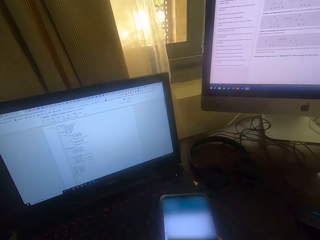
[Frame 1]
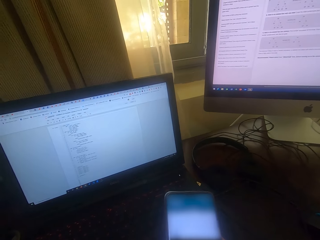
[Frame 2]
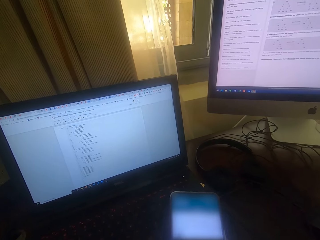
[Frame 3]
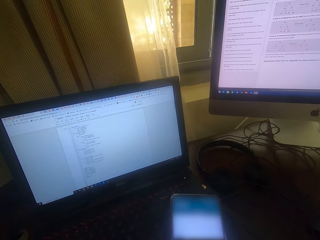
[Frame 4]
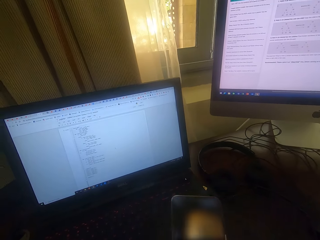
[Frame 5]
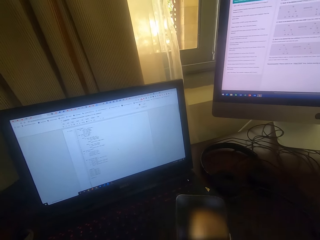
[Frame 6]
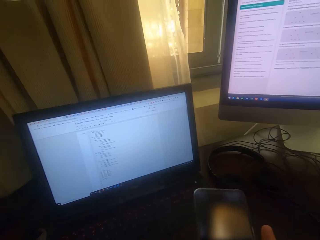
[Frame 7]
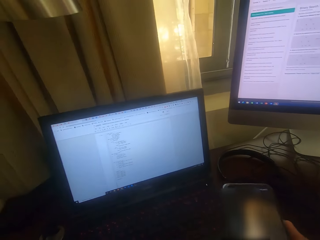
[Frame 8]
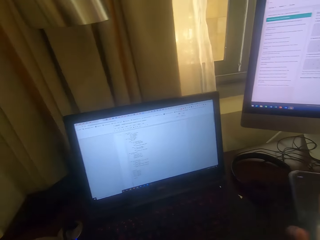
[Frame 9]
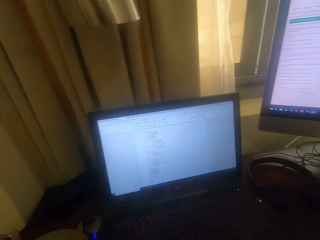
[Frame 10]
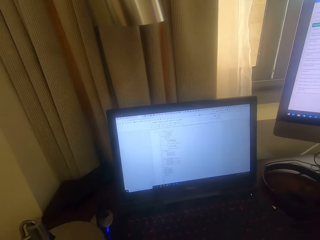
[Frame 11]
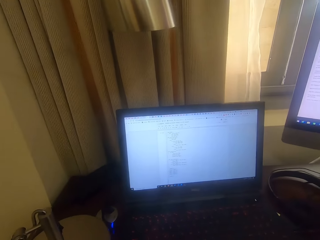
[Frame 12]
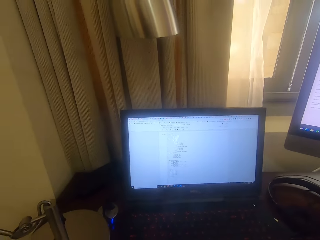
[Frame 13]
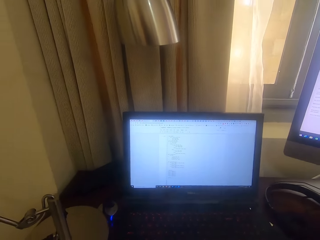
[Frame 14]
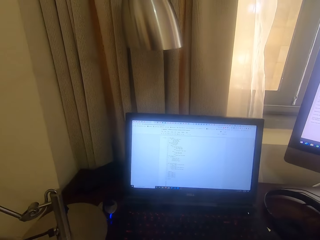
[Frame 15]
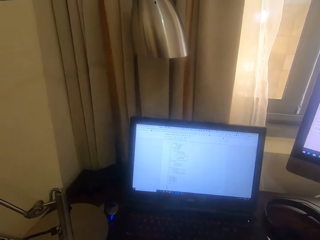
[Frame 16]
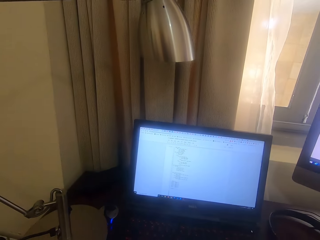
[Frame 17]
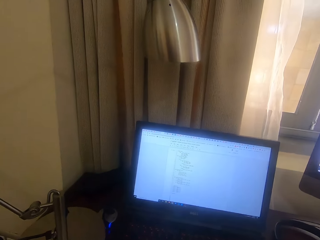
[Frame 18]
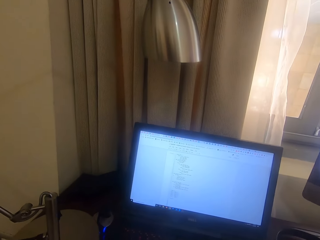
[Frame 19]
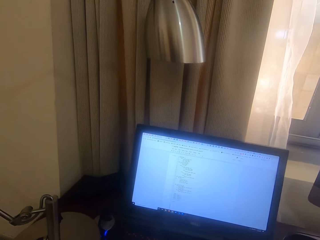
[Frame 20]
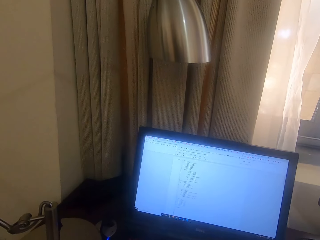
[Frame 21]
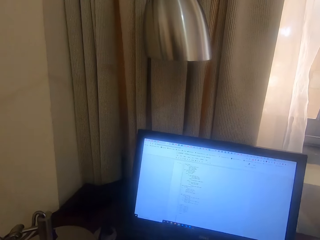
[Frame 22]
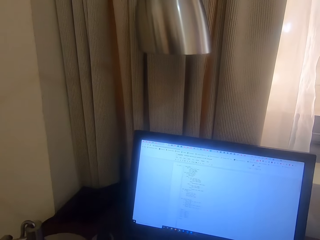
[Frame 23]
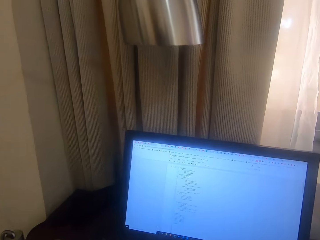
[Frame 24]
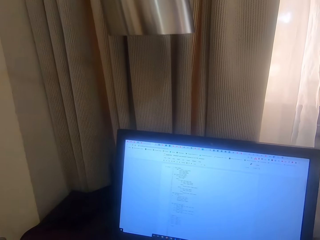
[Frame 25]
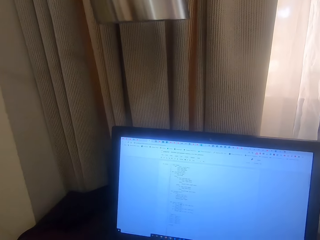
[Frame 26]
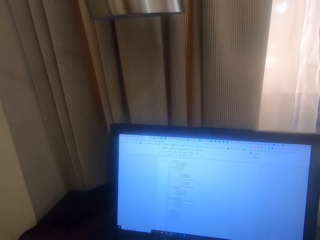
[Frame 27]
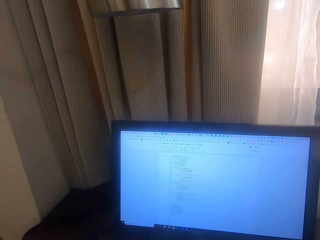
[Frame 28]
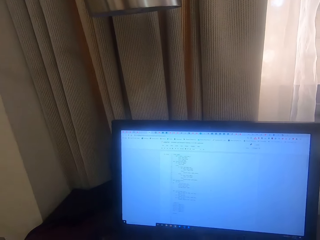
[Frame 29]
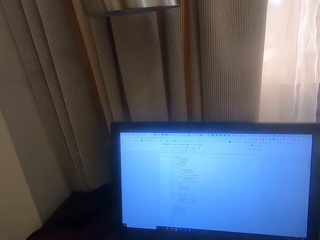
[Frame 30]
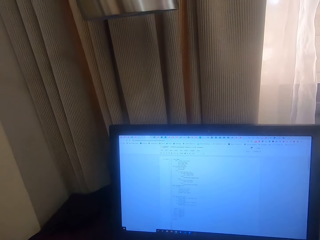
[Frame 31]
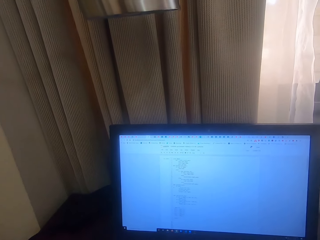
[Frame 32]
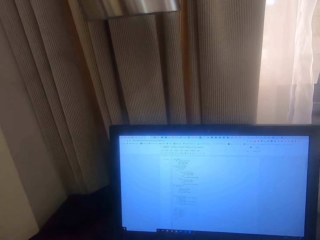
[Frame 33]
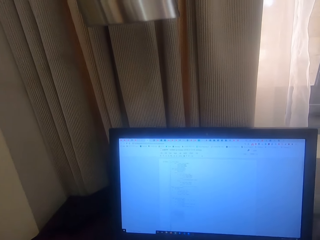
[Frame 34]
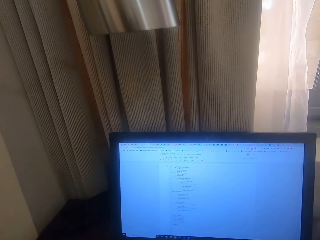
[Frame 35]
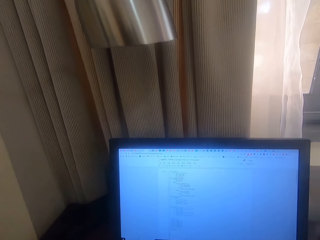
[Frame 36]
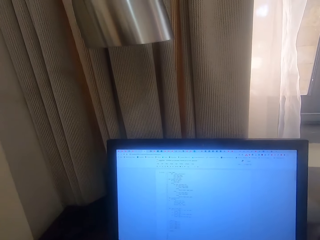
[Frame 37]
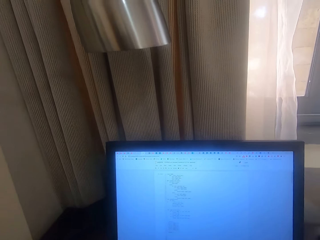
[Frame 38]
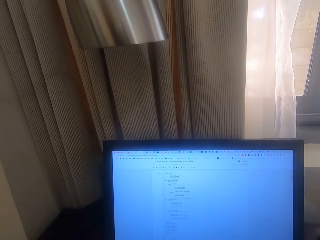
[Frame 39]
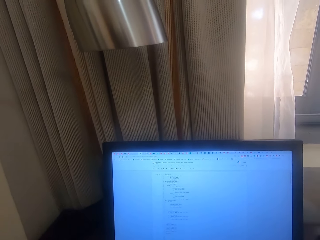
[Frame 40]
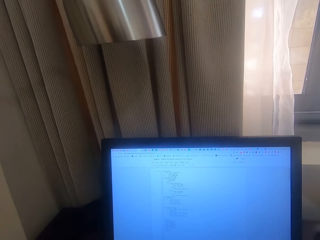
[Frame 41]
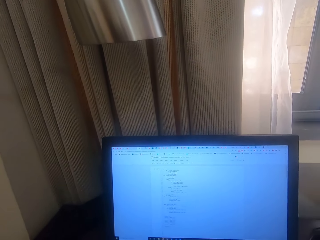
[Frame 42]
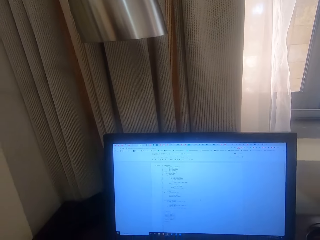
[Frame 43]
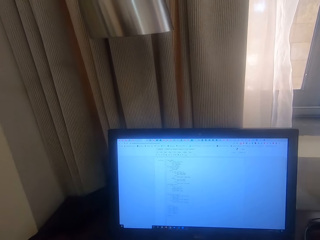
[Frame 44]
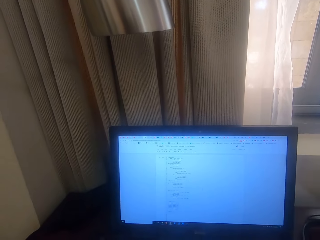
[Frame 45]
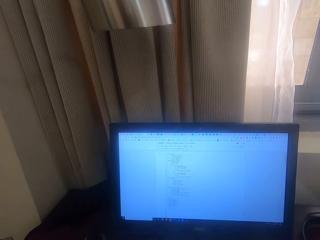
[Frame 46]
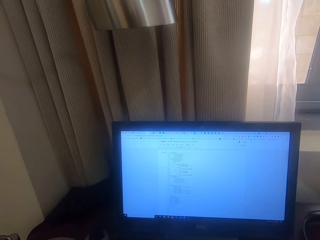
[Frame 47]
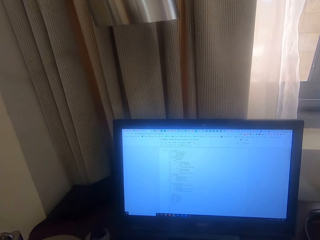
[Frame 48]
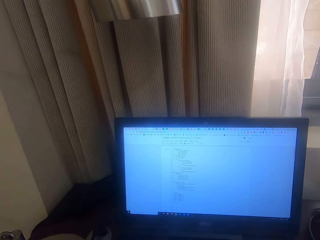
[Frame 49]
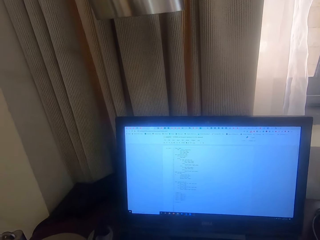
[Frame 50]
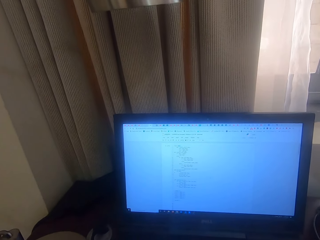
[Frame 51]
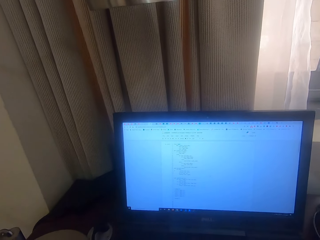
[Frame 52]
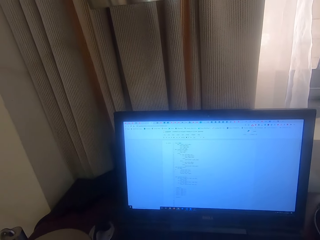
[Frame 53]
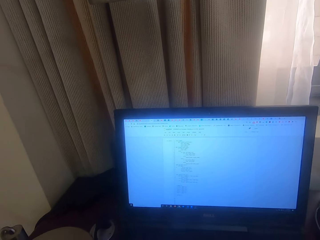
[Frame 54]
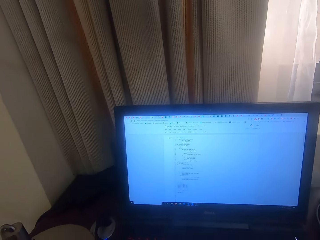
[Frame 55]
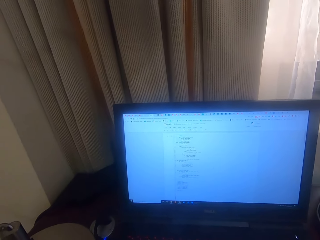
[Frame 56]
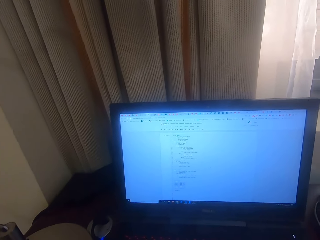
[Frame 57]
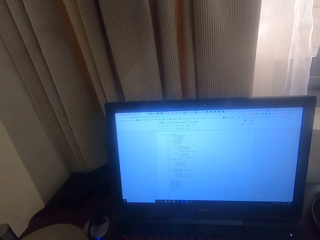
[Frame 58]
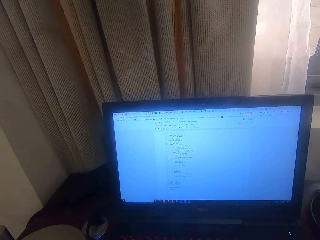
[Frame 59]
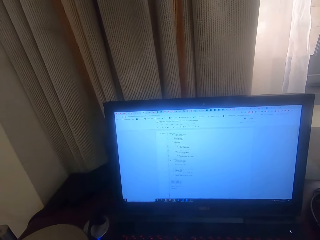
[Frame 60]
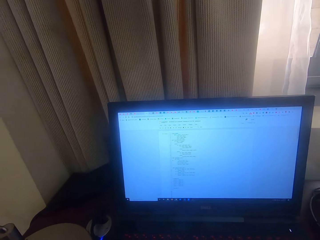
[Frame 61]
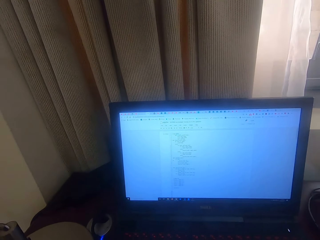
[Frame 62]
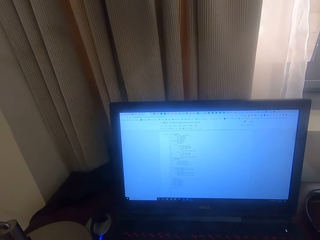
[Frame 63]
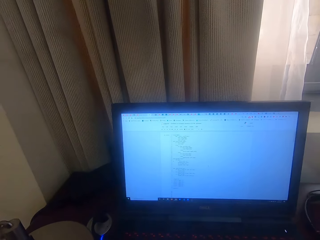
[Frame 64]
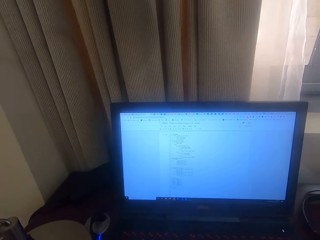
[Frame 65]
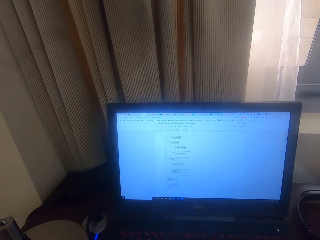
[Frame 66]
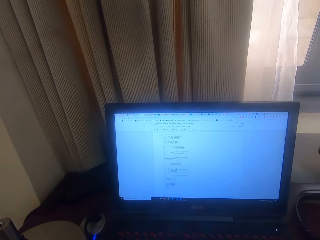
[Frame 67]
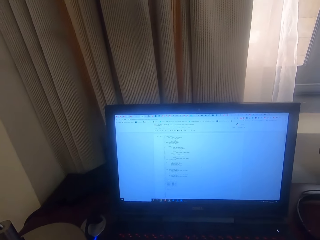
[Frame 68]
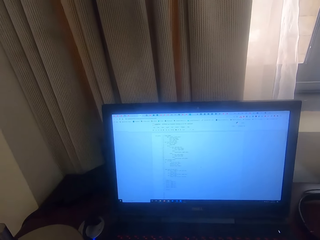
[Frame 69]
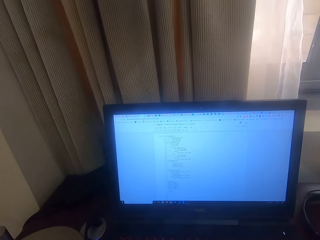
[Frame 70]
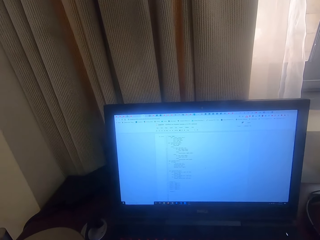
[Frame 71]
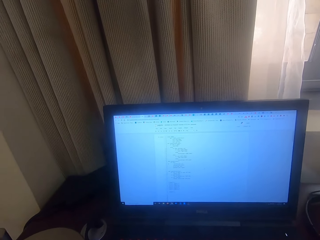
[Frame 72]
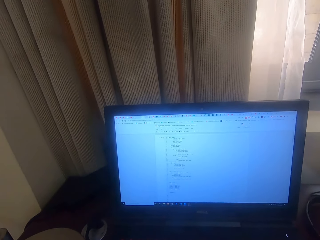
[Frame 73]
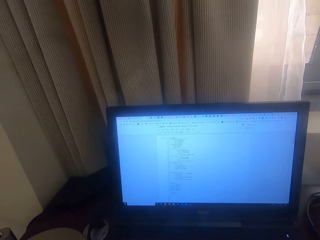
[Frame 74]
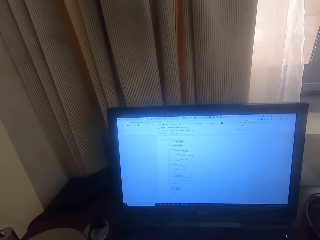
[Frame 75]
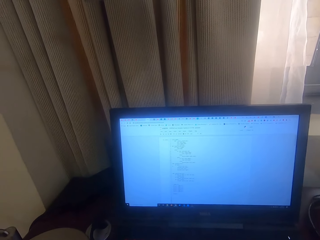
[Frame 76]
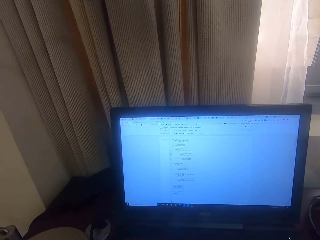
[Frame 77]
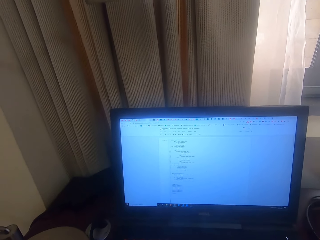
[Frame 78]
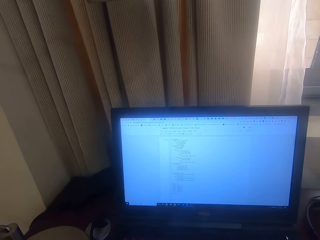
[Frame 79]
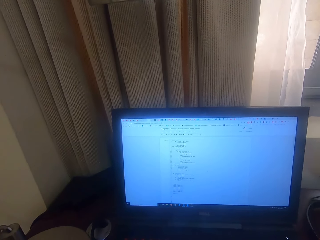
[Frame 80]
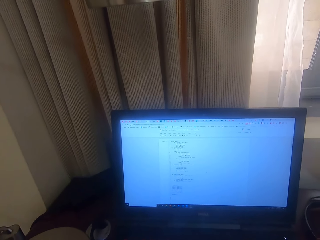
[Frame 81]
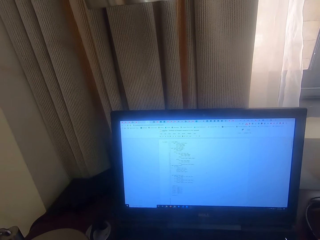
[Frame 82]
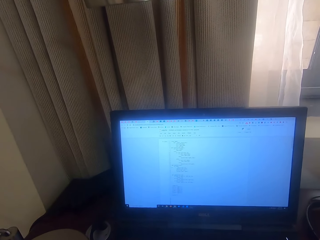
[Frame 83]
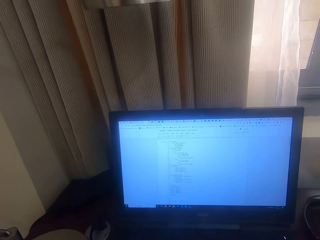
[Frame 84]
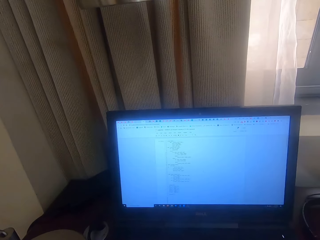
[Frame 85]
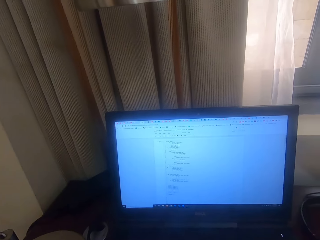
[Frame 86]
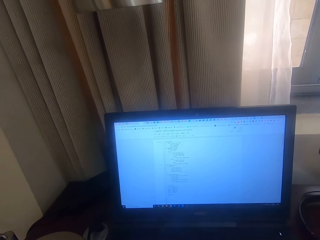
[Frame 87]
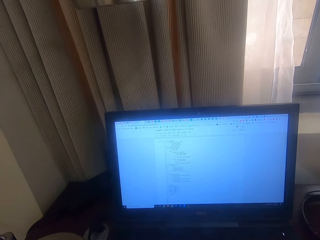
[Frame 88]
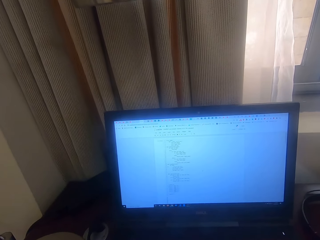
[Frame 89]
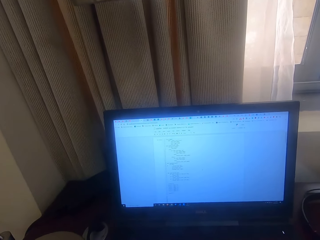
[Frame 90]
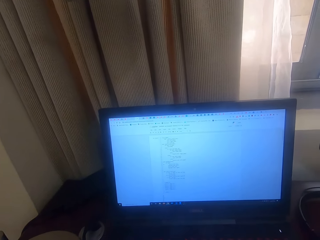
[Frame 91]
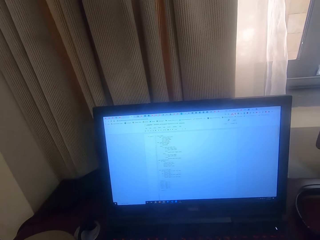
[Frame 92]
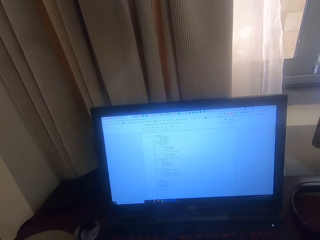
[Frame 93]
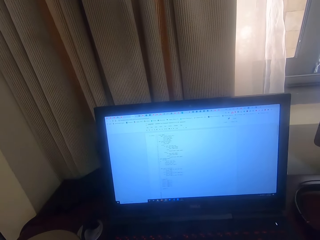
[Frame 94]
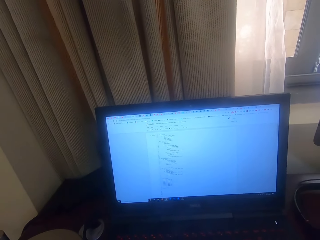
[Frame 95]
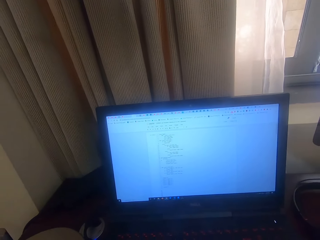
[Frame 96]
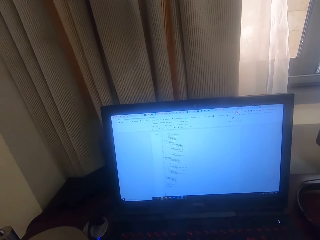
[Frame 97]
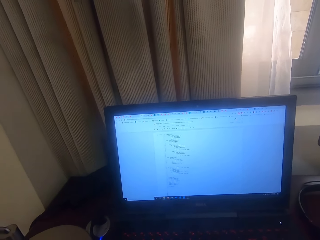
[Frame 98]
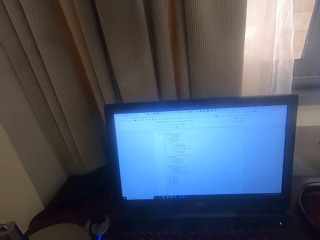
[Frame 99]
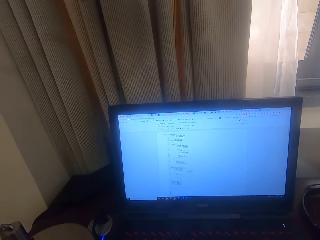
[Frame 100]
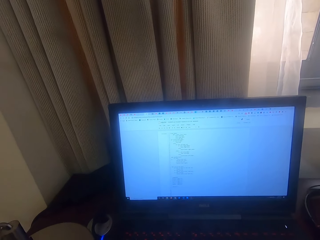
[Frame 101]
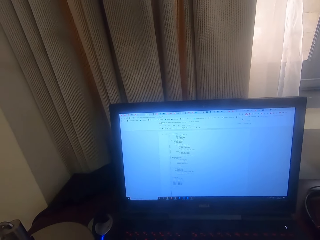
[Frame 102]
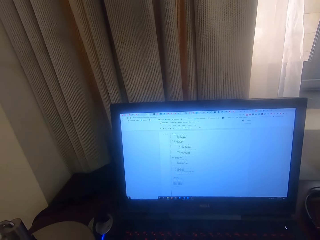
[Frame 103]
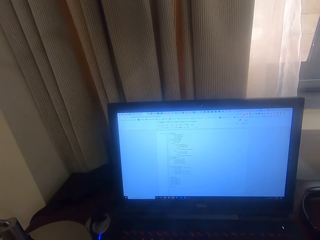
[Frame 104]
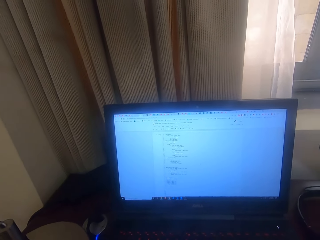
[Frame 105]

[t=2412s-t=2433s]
The camera wearer lifts a phone. They look at a desktop screen. They use the desktop.
